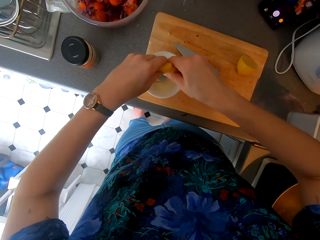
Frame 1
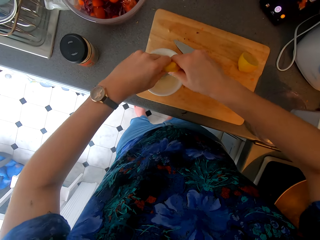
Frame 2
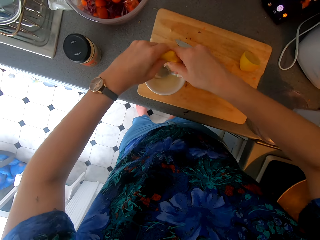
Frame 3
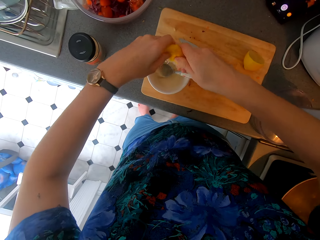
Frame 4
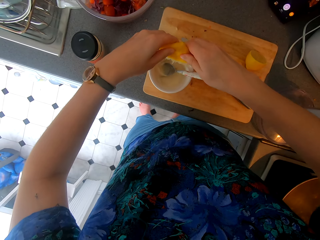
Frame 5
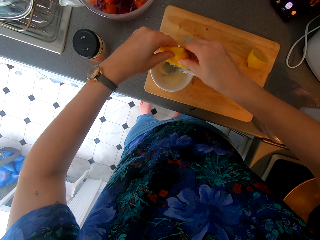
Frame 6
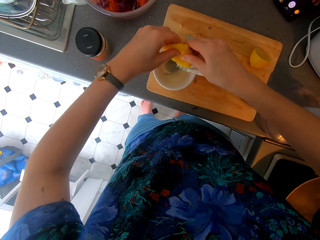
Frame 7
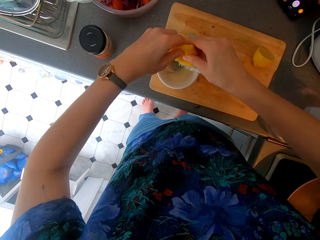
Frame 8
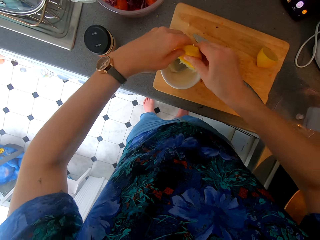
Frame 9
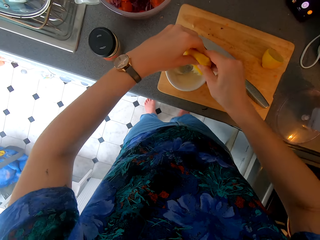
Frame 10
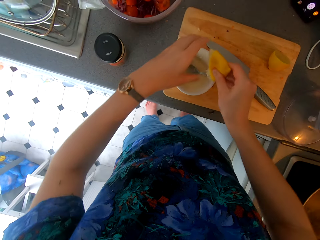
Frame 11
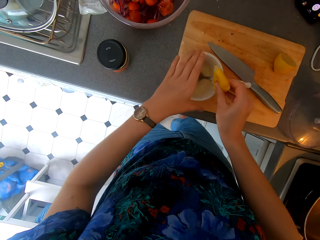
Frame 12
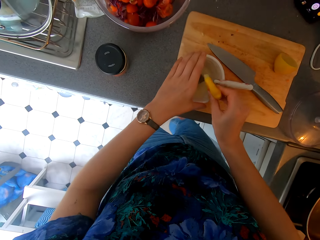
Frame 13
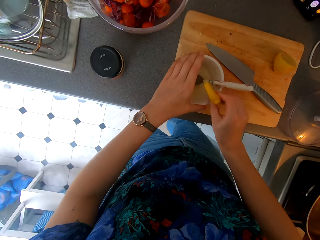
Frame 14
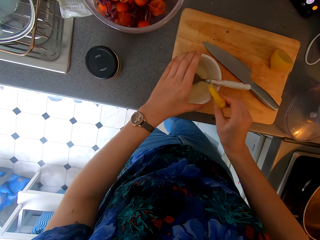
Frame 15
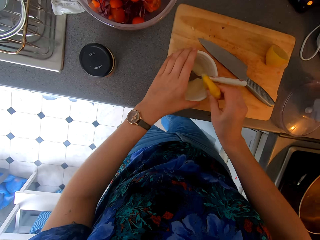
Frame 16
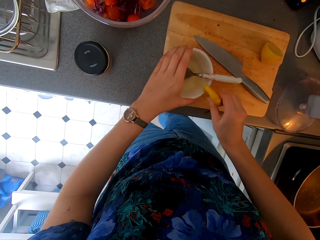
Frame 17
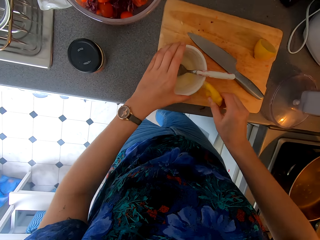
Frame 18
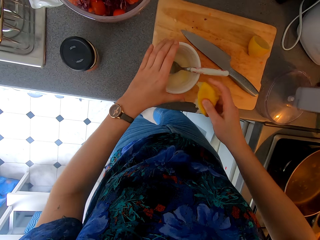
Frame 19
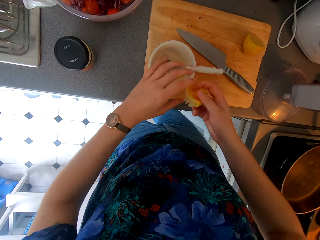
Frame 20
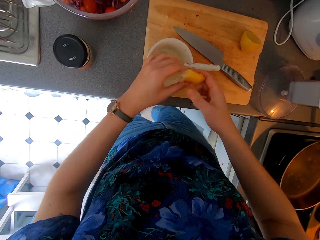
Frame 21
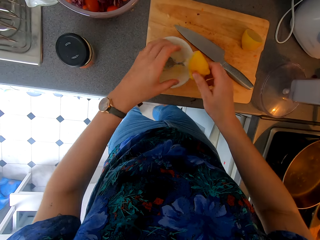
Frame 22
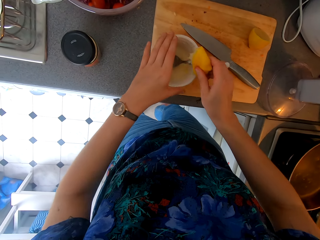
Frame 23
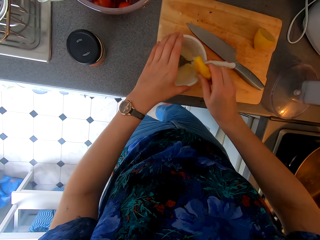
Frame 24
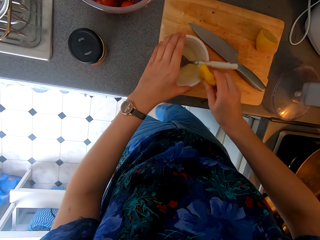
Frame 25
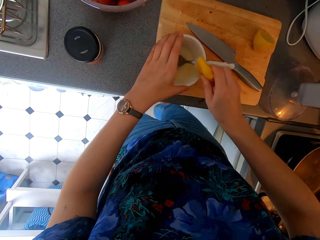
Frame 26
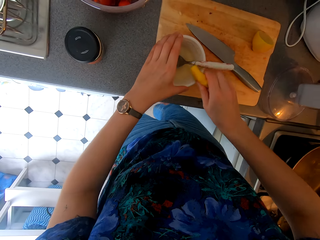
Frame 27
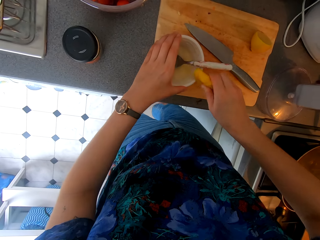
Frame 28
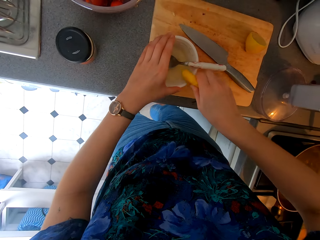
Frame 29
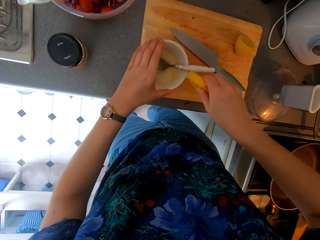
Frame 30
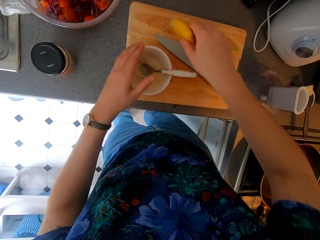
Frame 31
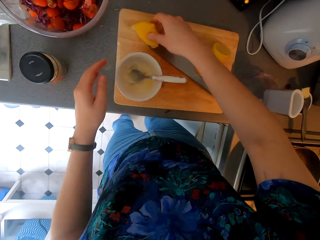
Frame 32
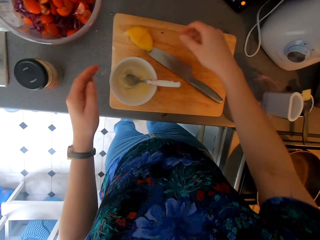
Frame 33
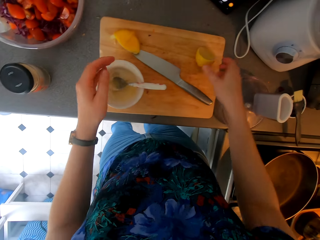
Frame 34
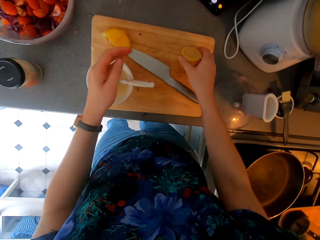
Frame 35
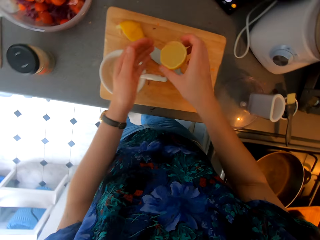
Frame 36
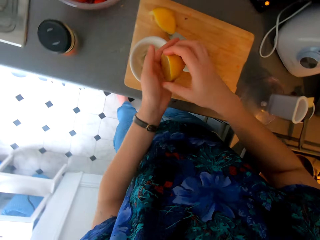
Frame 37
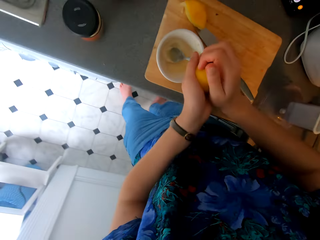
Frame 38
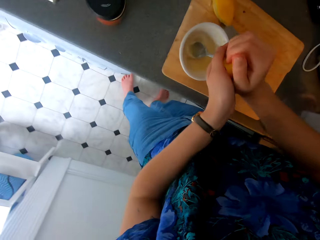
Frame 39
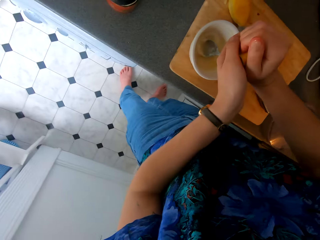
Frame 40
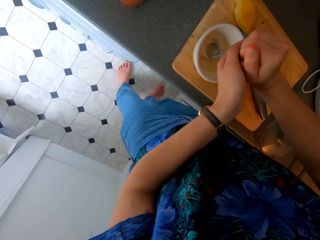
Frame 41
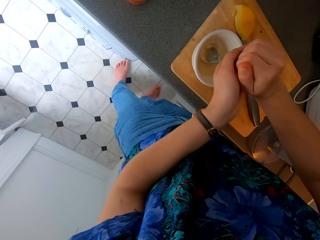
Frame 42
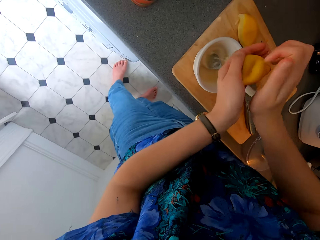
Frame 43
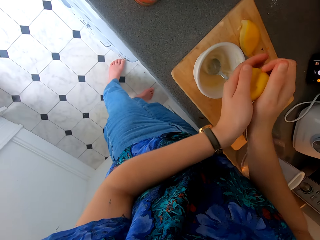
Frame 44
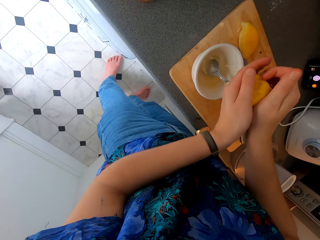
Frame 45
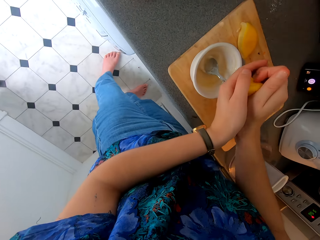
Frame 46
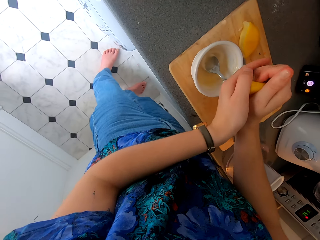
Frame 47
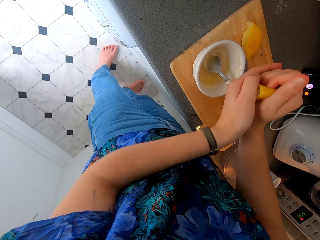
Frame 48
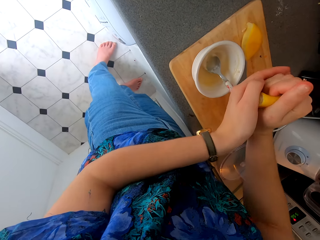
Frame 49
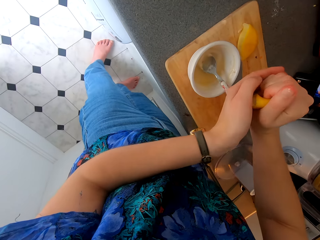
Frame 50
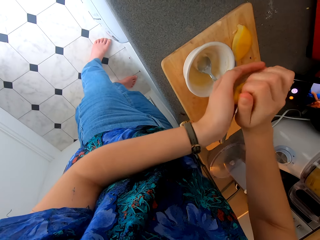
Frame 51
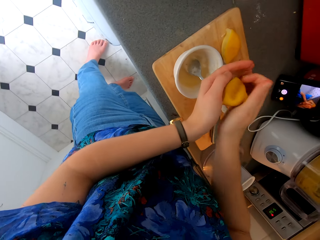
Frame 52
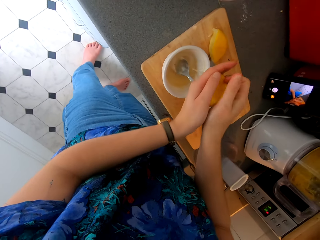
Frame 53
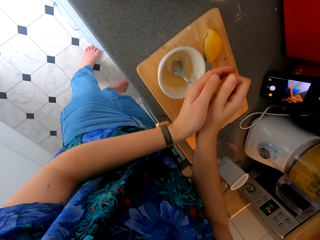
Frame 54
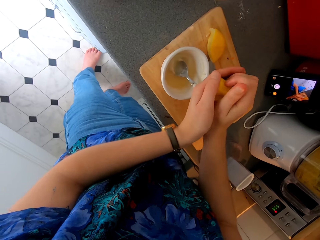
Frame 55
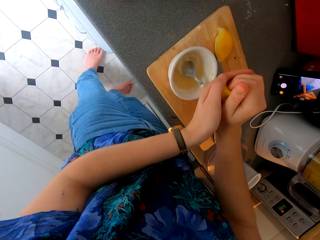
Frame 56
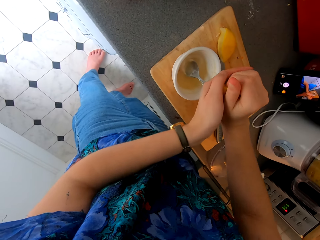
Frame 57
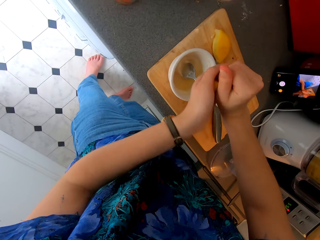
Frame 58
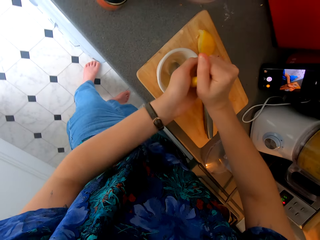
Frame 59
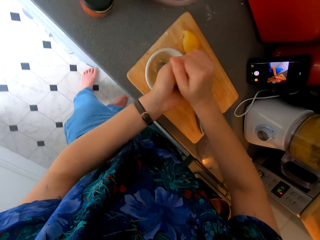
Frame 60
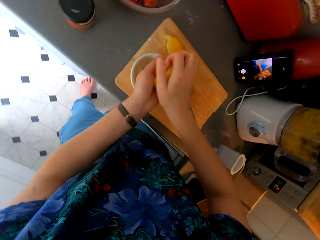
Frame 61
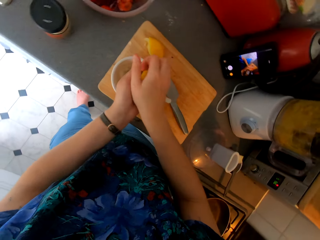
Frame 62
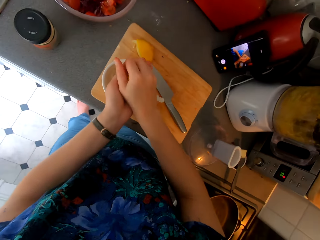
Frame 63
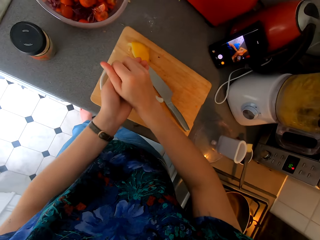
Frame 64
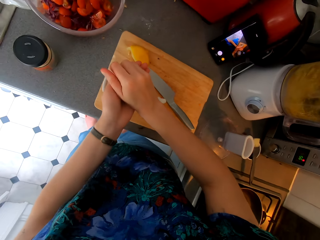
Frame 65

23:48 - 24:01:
The camera wearer brushes the lemon on the bowl. They drop the lemon peels on the chopping board. They pick a piece of lemon from the chopping board. They squeeze the lemon juice with hands.

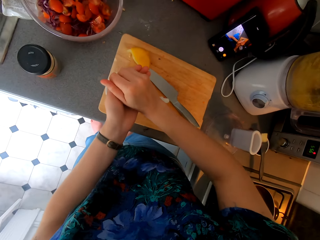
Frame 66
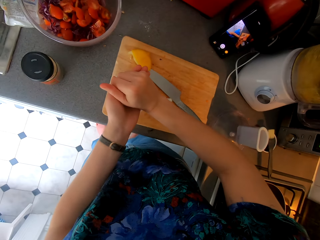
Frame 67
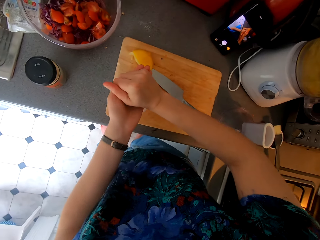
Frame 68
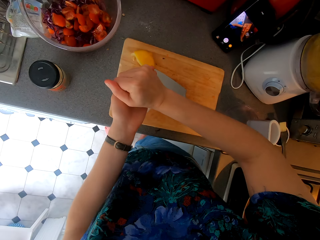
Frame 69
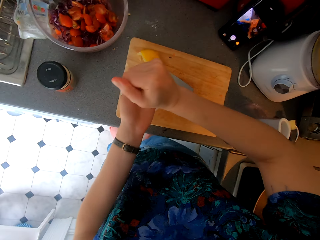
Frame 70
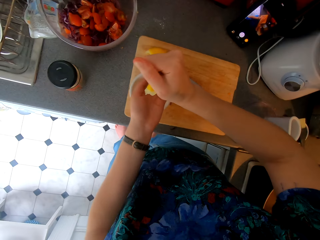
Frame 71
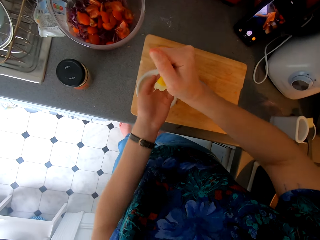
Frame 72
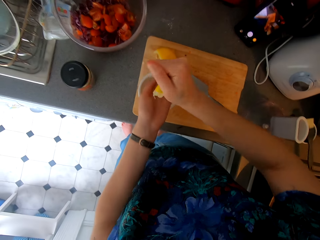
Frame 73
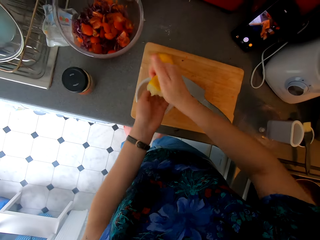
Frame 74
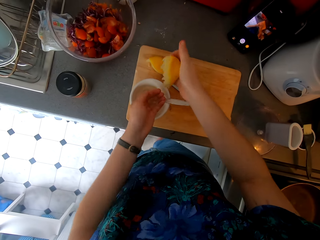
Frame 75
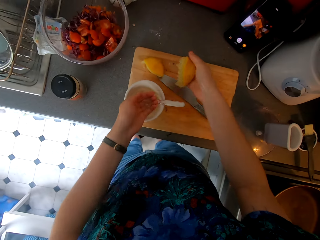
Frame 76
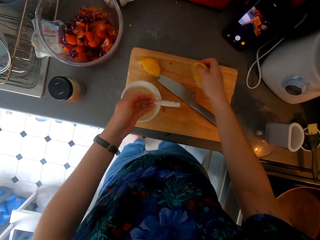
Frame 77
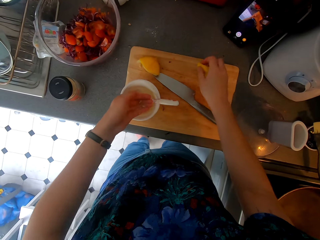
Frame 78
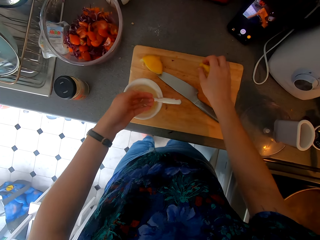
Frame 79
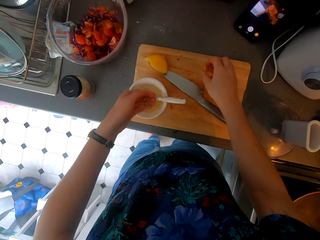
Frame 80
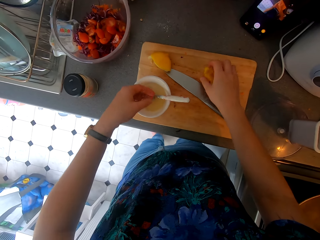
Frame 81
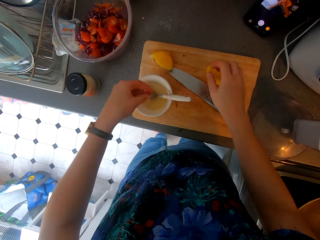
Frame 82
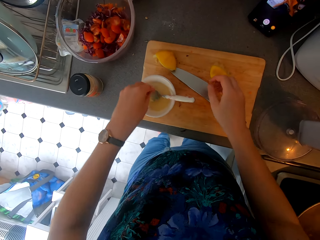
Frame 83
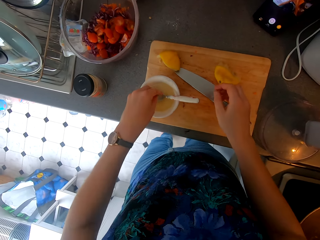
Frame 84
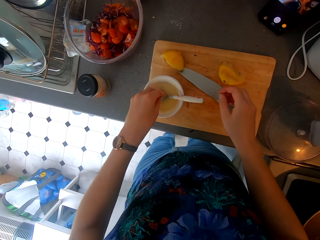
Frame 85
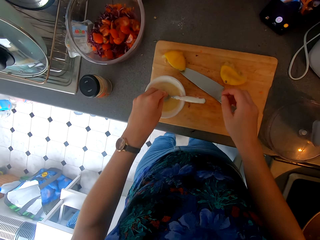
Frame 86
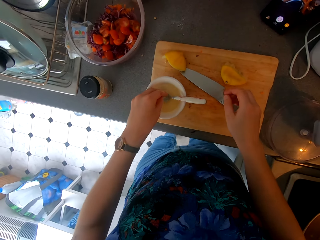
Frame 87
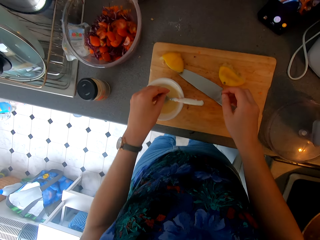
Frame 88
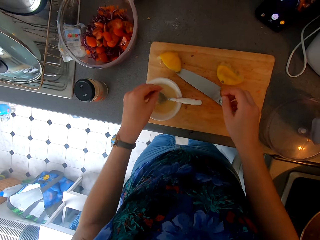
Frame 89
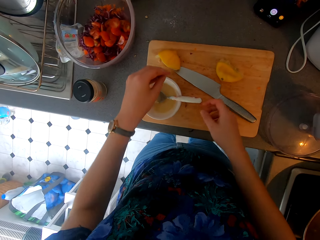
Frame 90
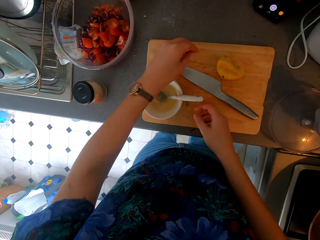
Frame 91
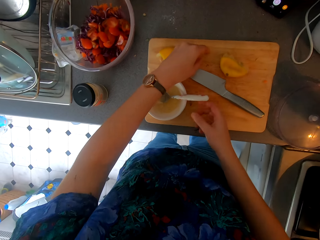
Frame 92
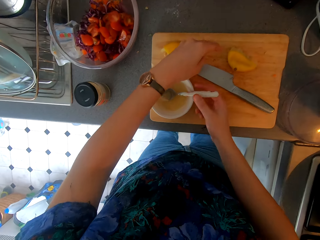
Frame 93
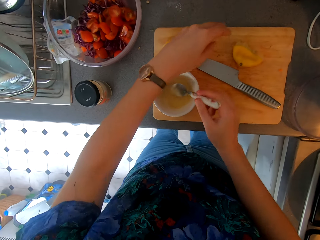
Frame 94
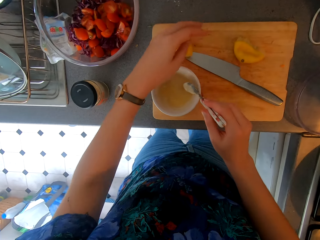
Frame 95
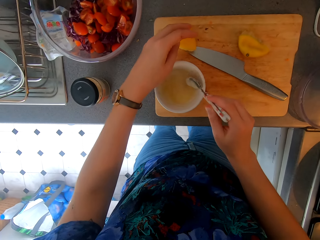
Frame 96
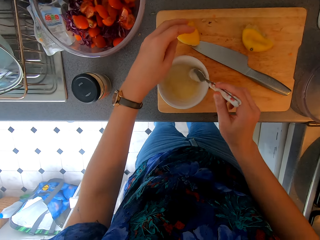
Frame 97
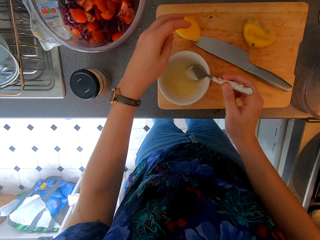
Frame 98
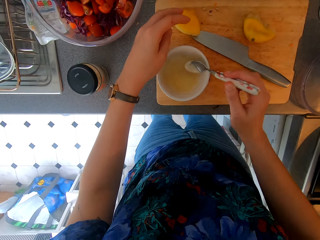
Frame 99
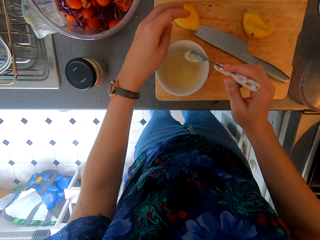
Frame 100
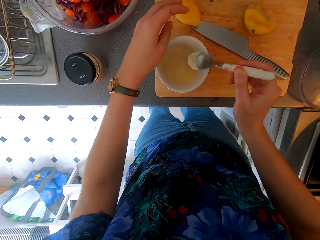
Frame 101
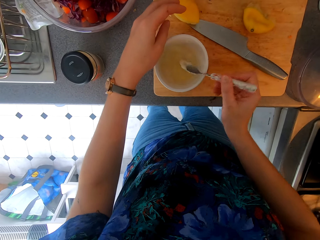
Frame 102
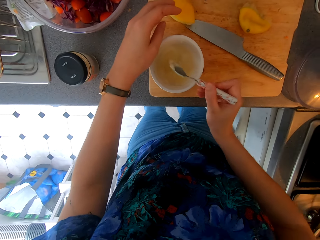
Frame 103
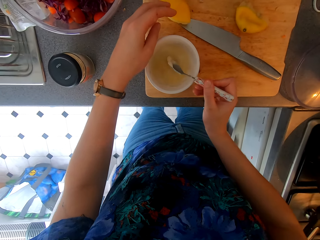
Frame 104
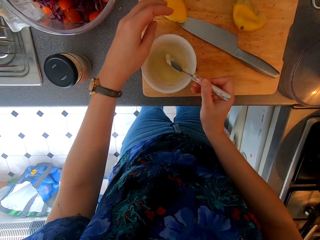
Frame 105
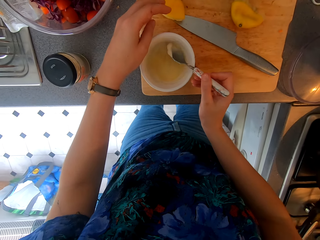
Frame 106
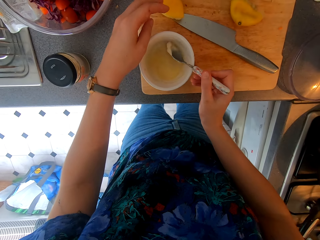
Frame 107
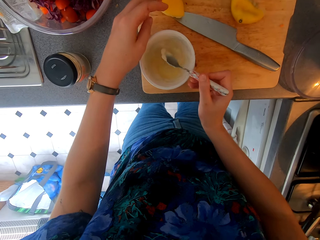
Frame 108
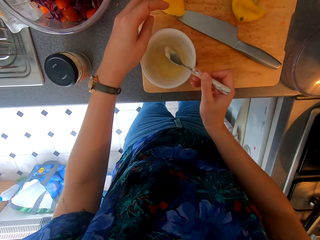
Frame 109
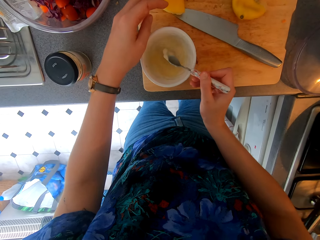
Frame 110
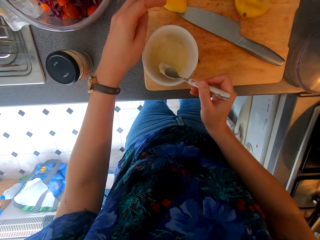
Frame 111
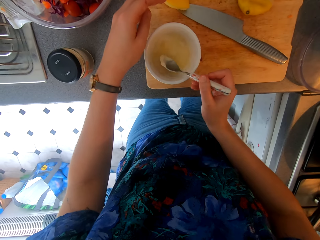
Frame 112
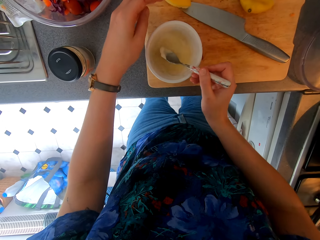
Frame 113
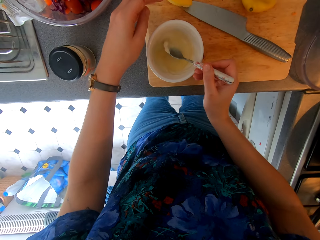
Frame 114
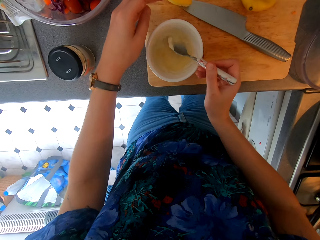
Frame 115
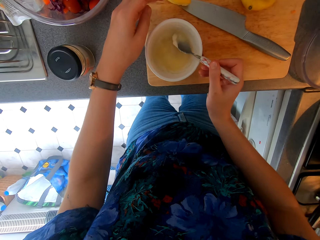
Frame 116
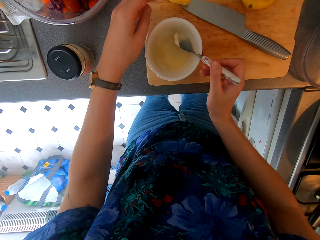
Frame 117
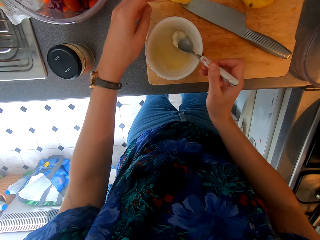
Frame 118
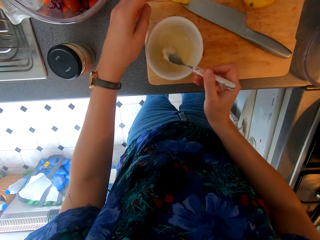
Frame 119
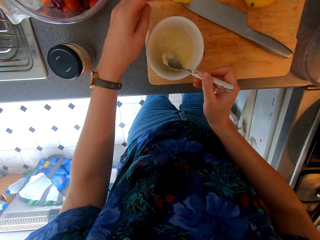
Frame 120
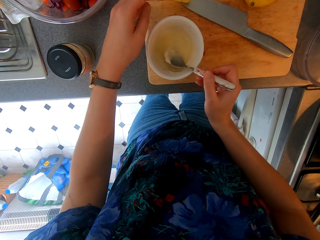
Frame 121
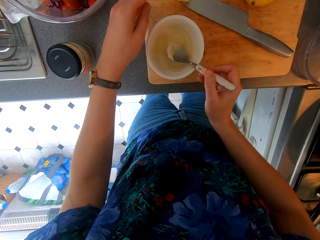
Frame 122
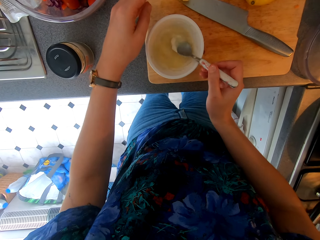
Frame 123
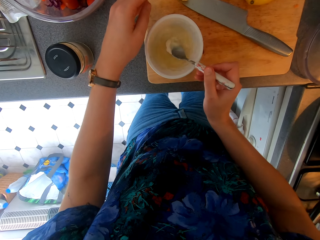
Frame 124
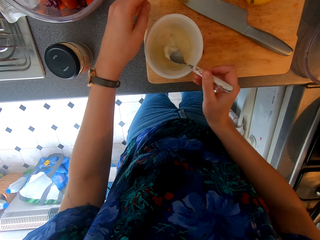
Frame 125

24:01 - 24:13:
The camera wearer puts the lemon peel on the chopping board. They hold the spoon and place the lemon seeds down. They mix the lemon. They remove a lemon seed from the bowl.
